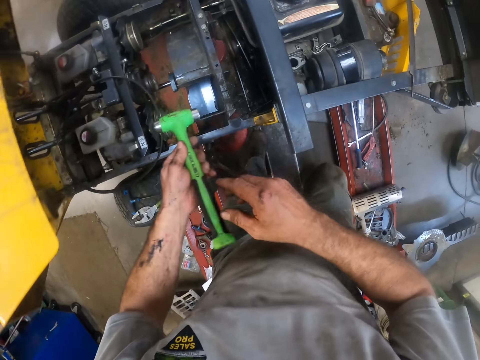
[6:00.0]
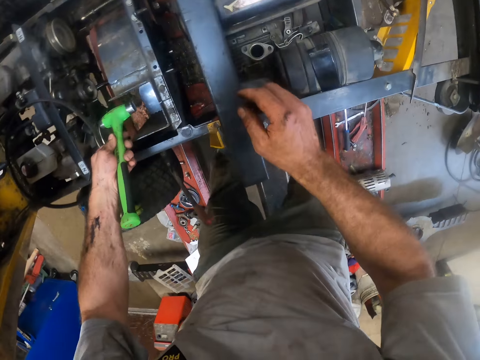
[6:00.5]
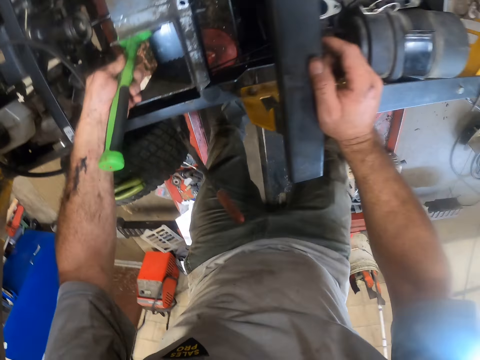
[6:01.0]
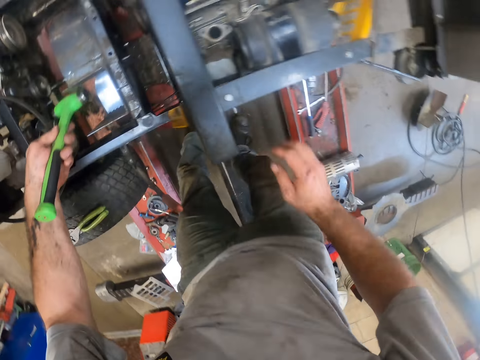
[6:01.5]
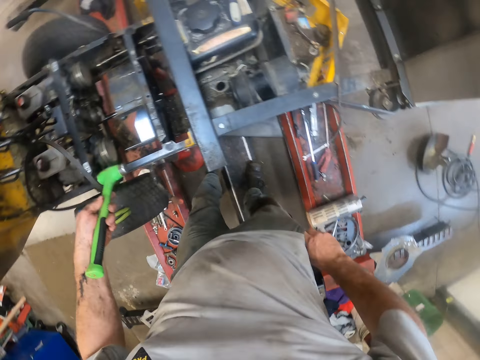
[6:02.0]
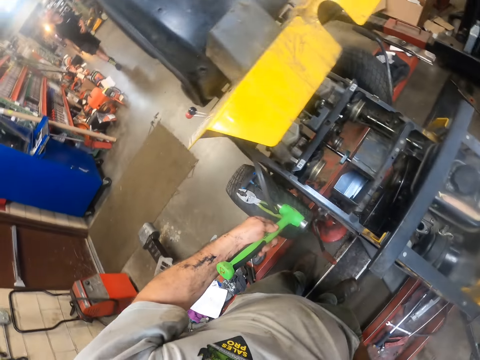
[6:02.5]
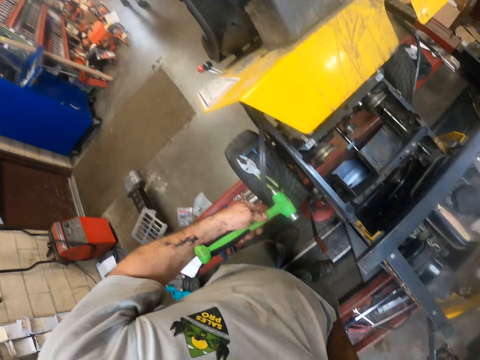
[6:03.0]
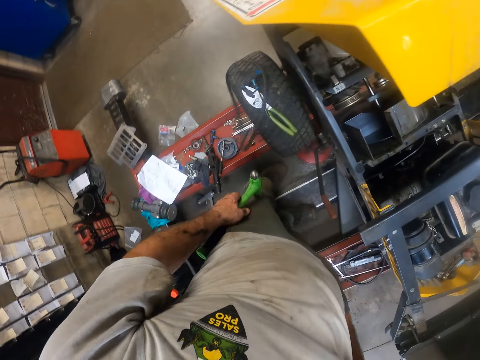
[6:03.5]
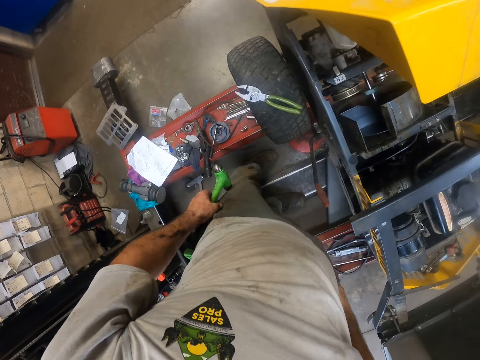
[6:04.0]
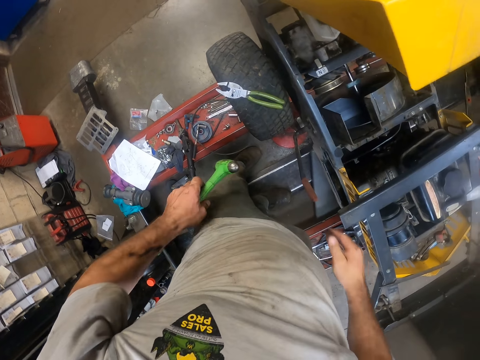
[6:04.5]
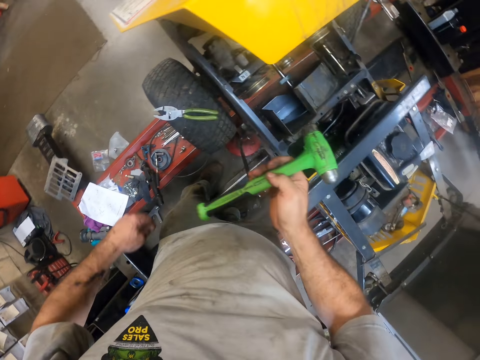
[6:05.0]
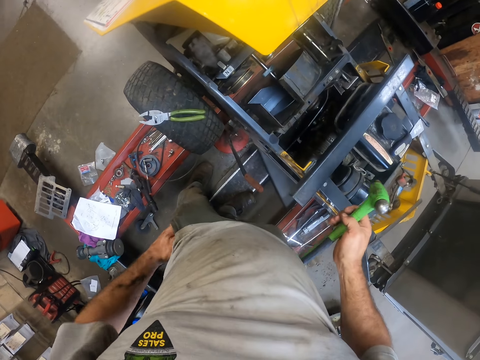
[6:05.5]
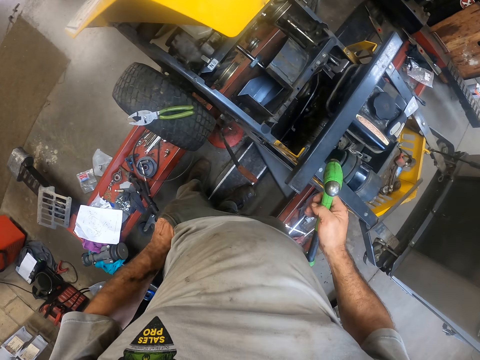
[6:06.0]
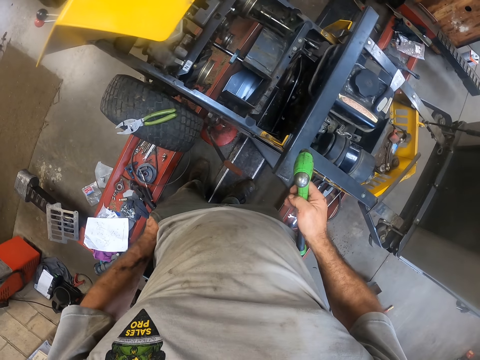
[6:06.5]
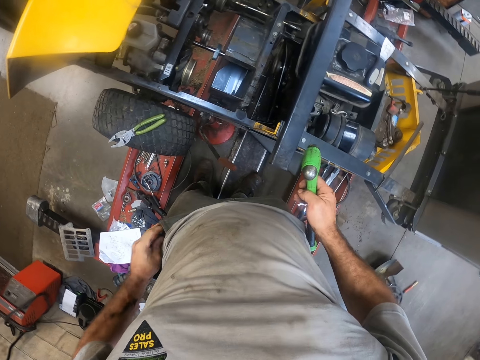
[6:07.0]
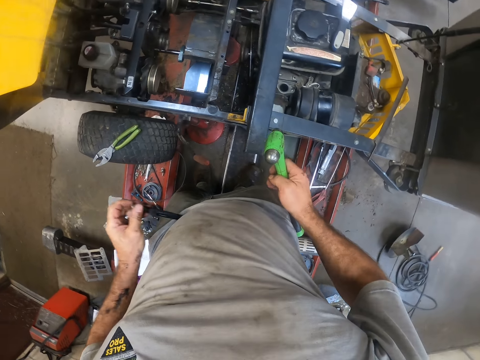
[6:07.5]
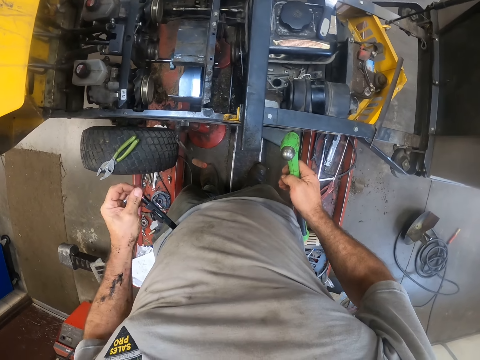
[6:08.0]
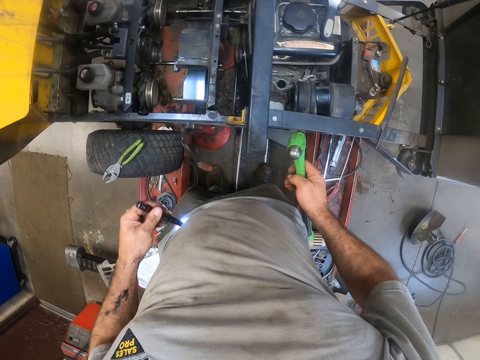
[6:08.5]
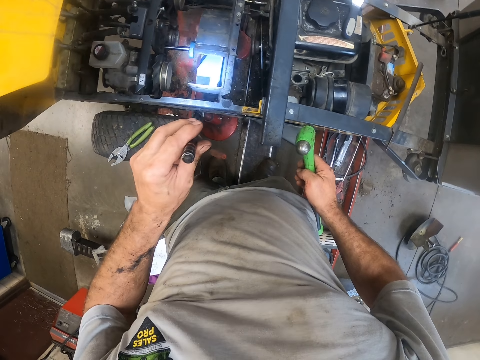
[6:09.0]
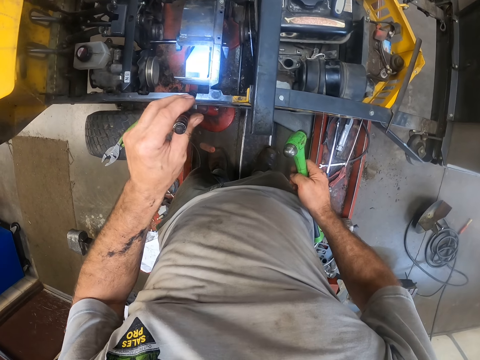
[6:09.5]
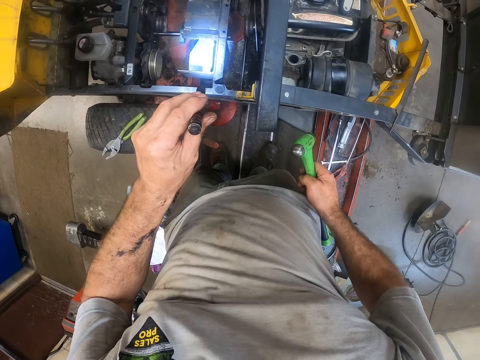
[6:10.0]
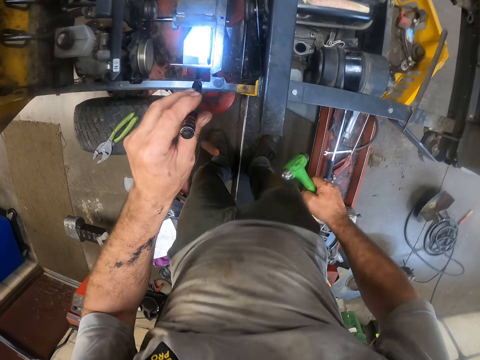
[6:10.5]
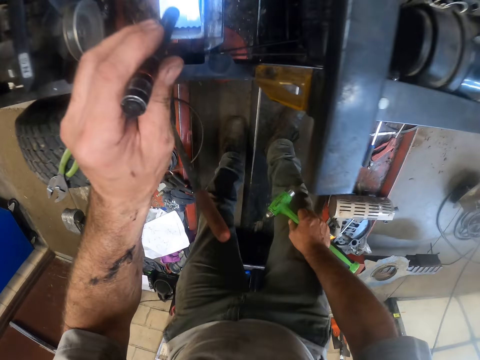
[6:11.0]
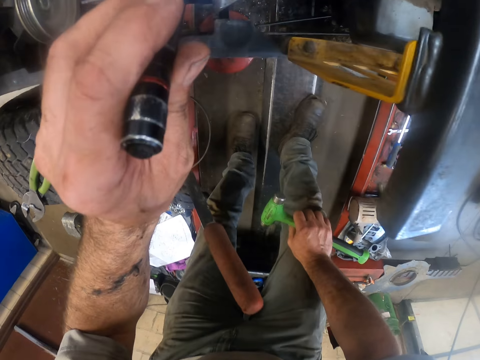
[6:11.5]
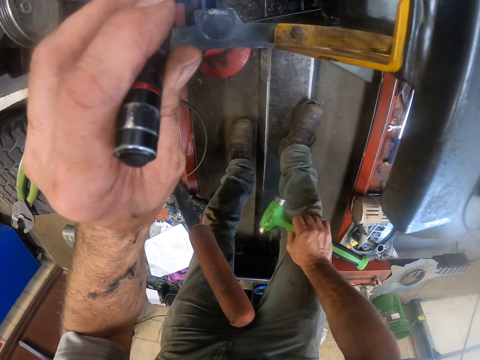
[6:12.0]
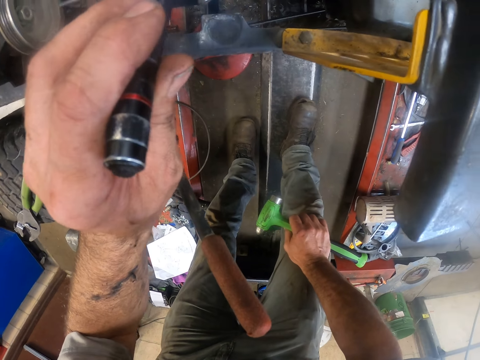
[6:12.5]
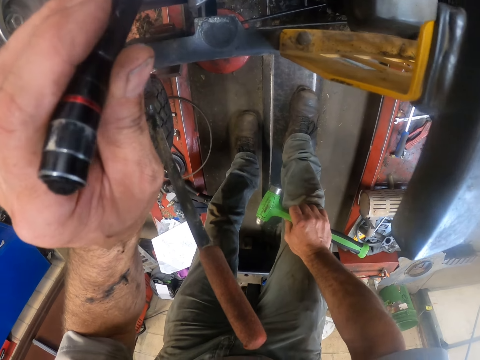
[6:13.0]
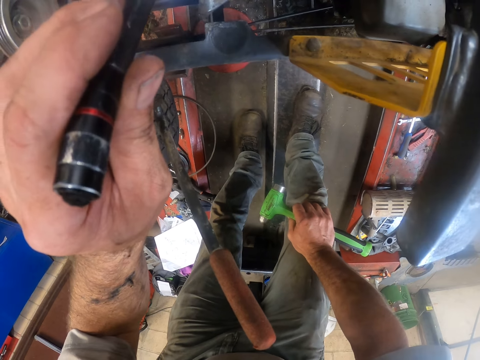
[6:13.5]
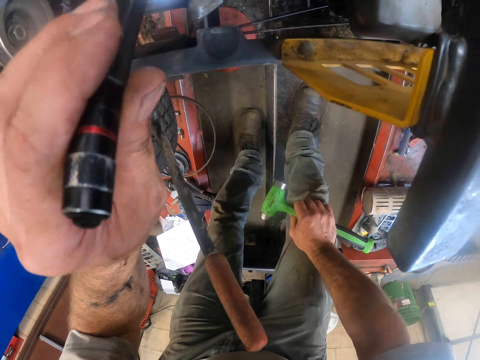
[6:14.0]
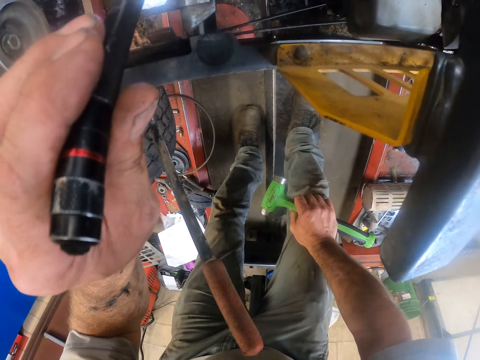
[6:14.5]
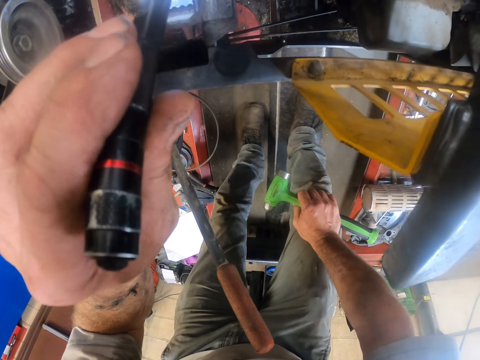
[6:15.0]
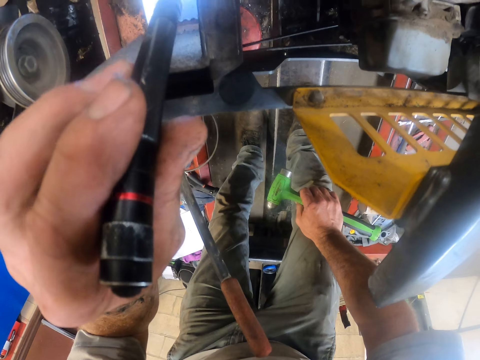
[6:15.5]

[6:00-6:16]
The camera wearer passes the hammer from his right hand to his left. He repairs the lawn mower. He looks around. He looks around again. He takes out a pen torch from his left pocket. He uses the pen torch to look at the lawn mower. He bends slightly towards the engine and rests his right hand on his right knee.

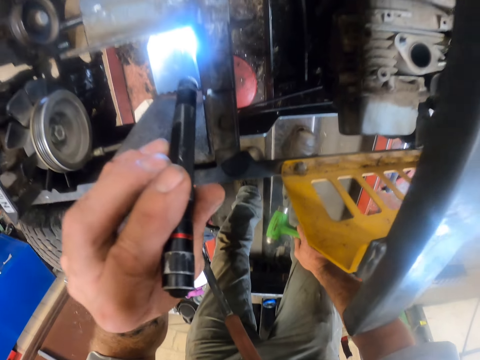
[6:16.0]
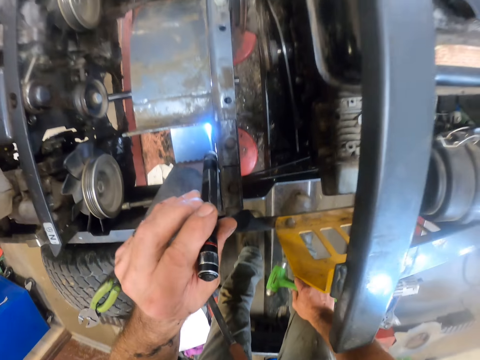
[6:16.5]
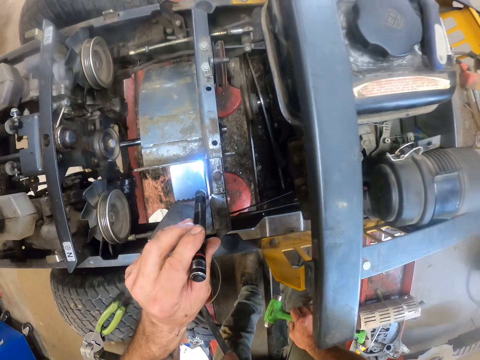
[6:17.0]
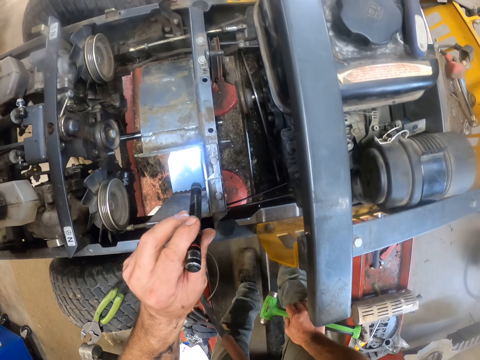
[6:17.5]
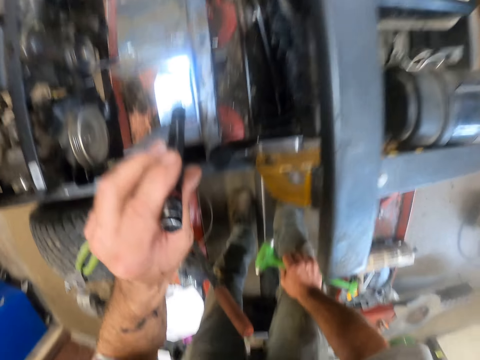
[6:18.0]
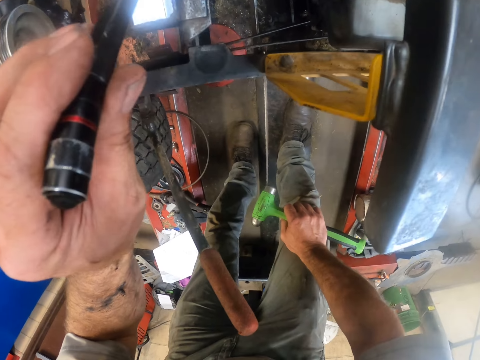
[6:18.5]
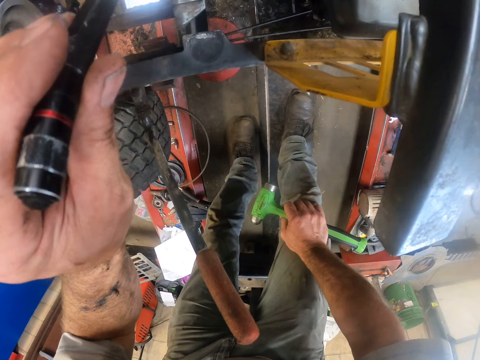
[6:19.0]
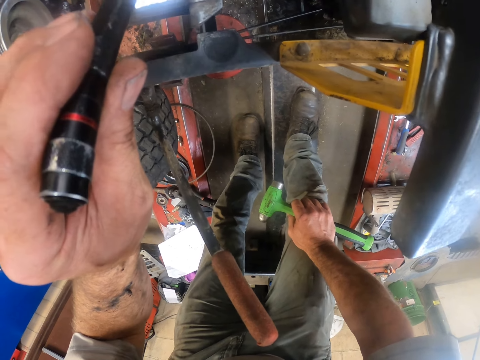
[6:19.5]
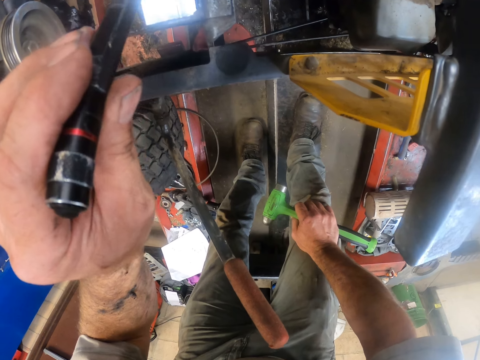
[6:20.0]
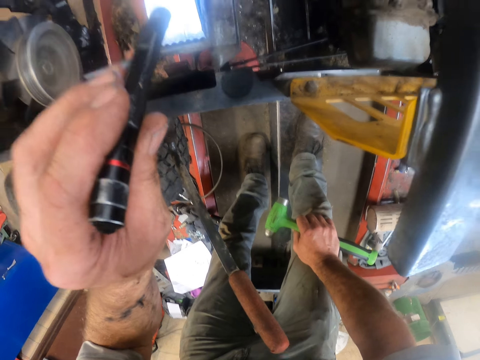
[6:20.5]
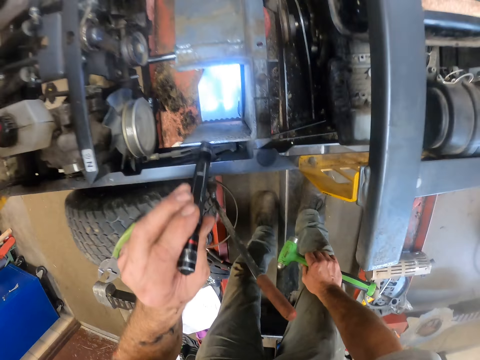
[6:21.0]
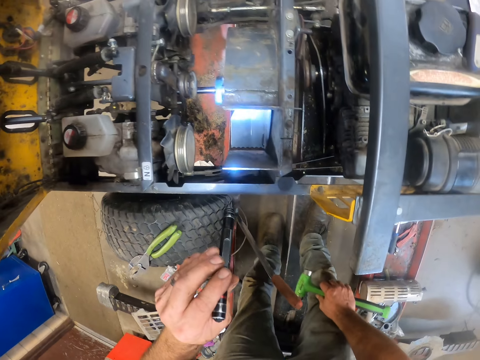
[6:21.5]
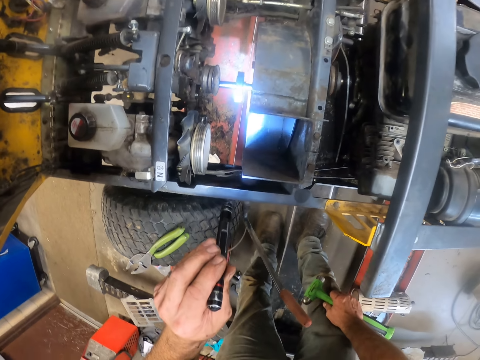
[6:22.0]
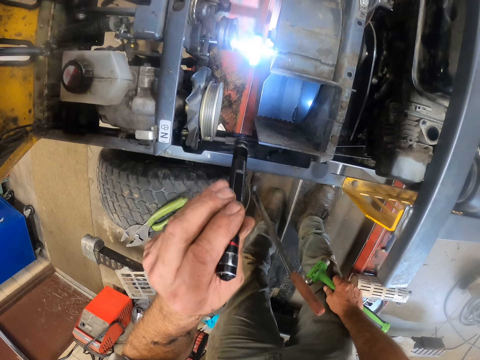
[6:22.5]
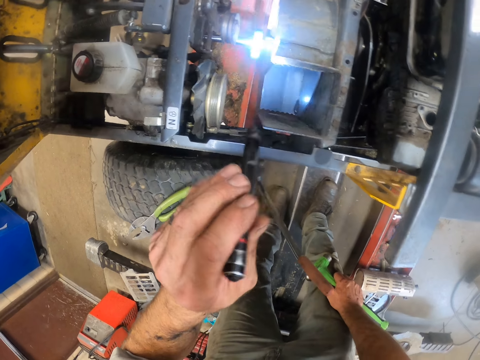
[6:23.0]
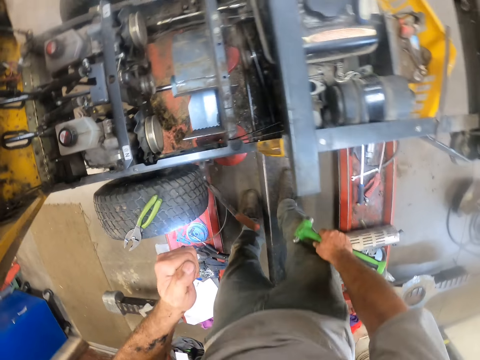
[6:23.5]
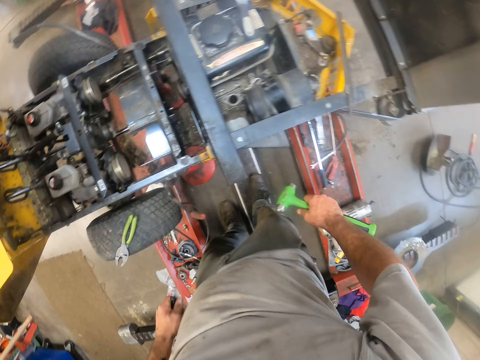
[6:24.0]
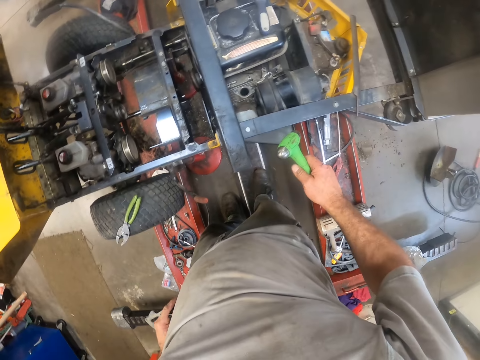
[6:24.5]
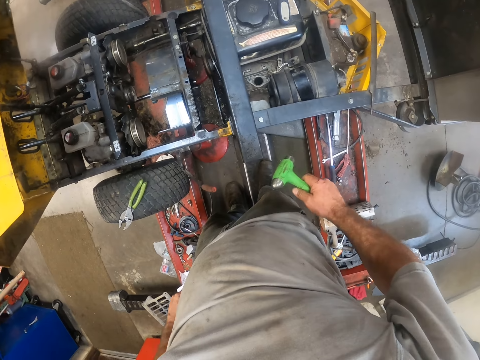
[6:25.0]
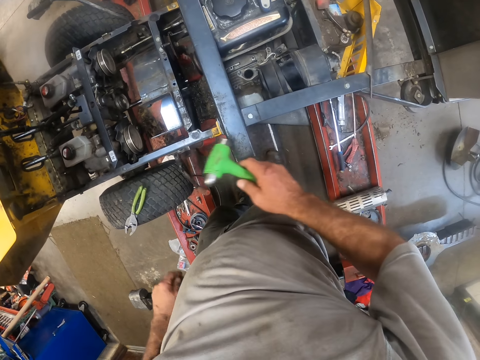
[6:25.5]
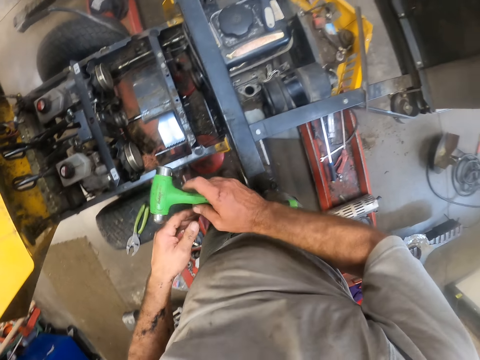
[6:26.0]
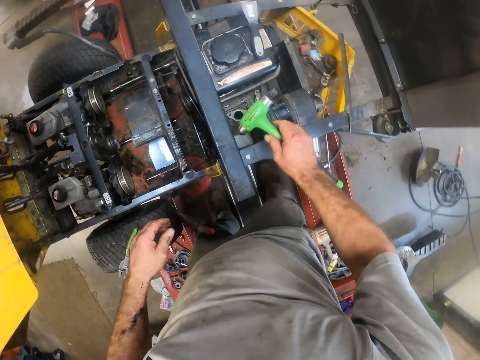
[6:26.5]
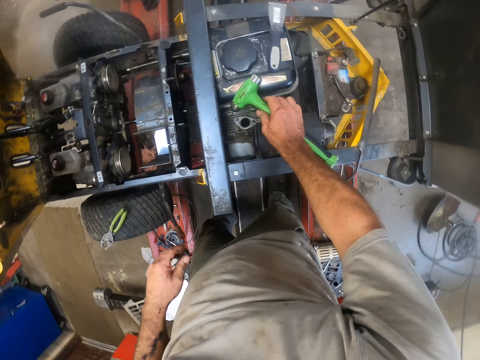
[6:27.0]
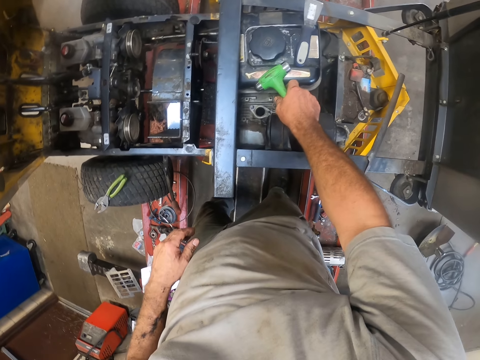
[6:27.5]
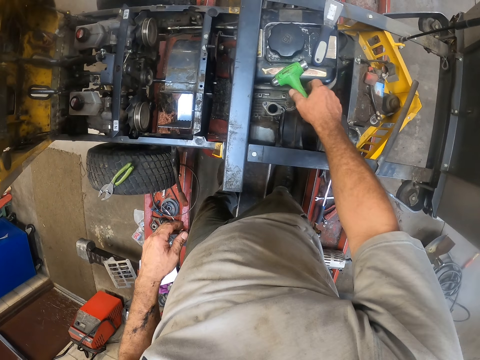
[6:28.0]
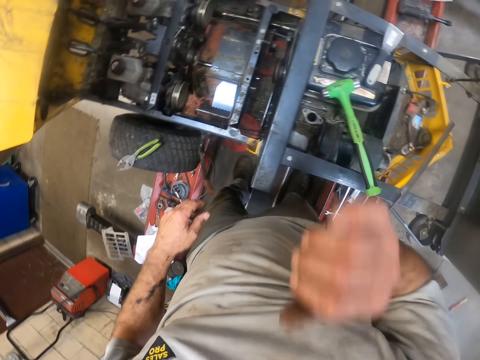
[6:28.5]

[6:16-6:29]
The camera wearer puts the pen torch back into his left pocket. He looks around. He drops the green hammer on the lawn mower fuel tank with his right hand.
